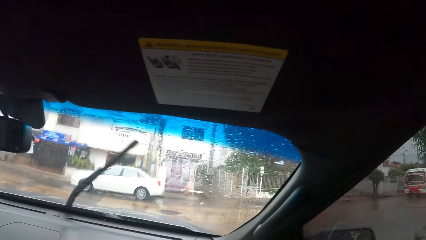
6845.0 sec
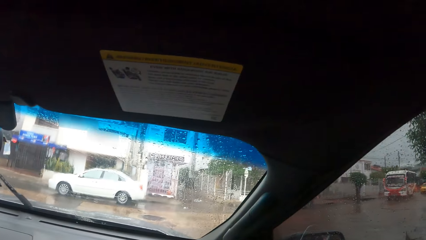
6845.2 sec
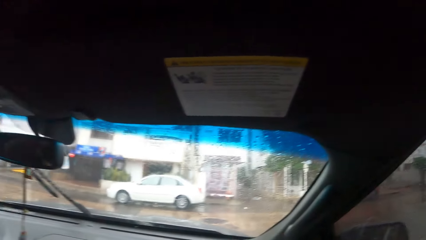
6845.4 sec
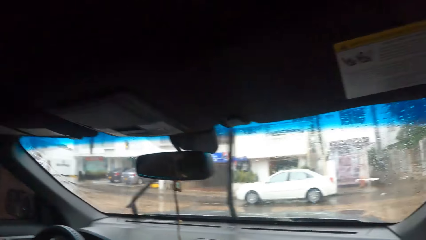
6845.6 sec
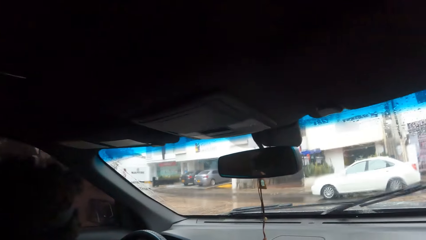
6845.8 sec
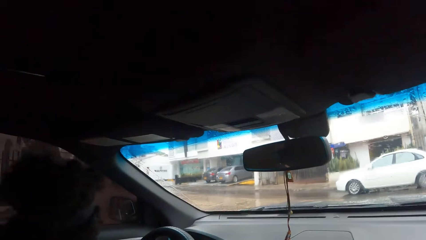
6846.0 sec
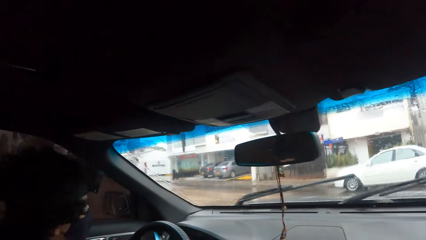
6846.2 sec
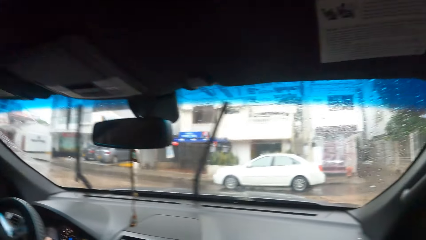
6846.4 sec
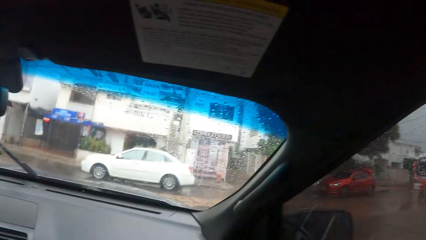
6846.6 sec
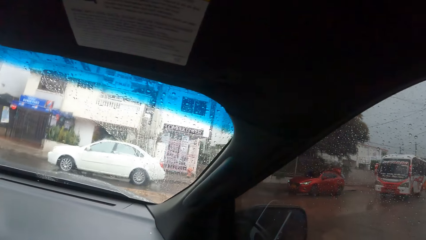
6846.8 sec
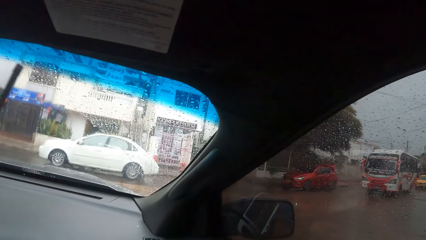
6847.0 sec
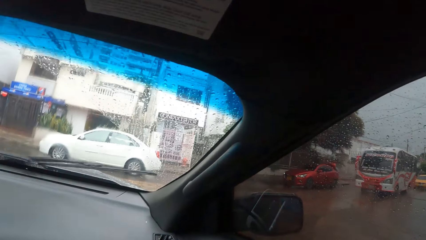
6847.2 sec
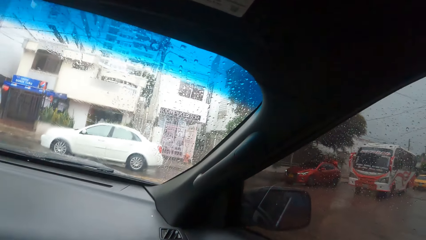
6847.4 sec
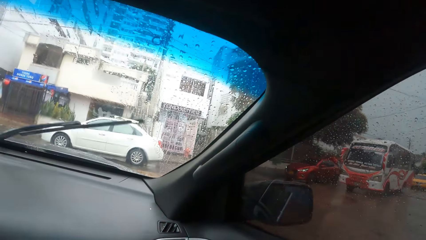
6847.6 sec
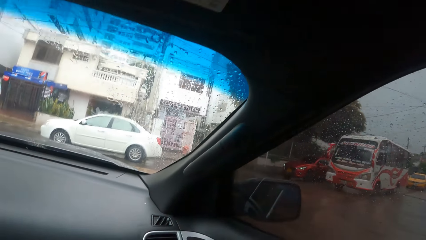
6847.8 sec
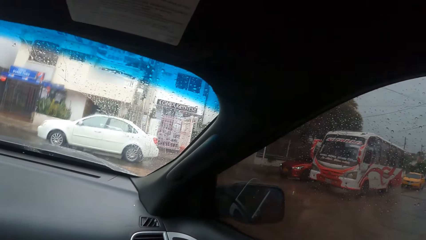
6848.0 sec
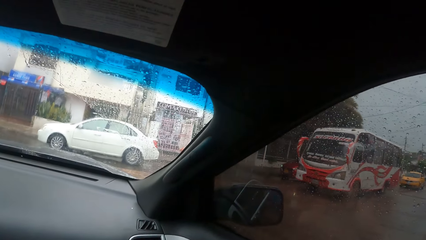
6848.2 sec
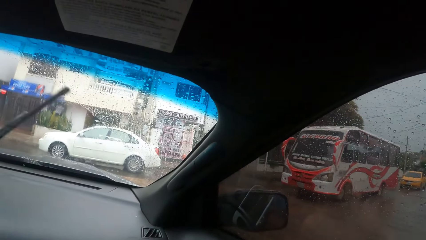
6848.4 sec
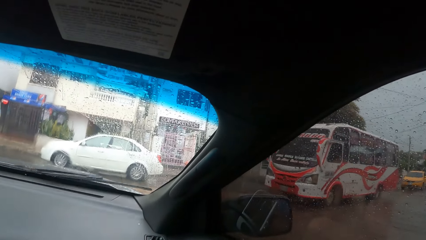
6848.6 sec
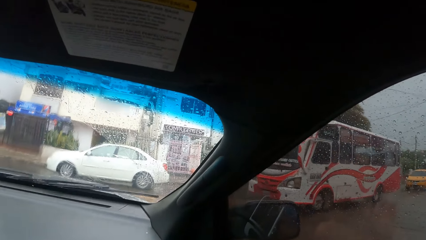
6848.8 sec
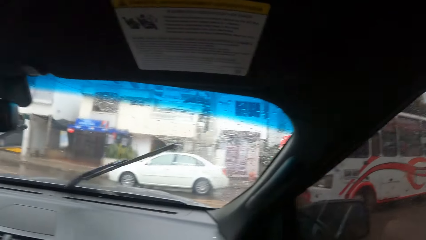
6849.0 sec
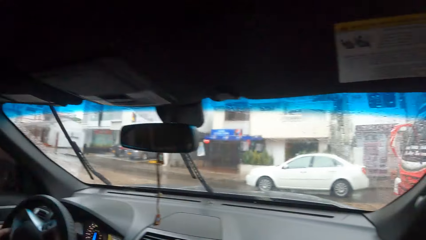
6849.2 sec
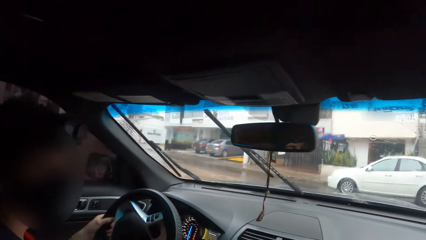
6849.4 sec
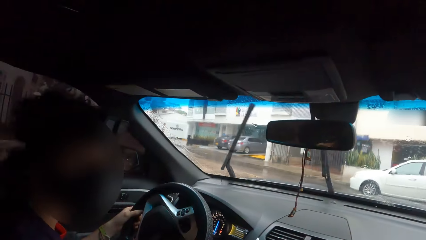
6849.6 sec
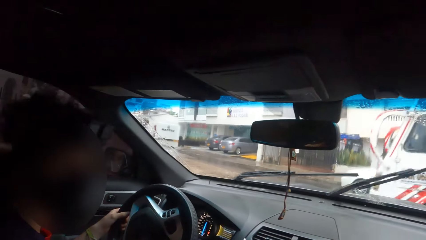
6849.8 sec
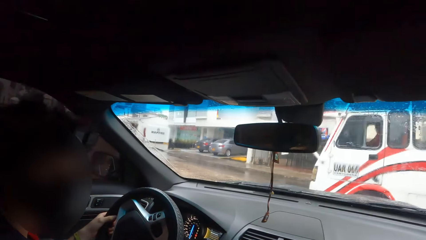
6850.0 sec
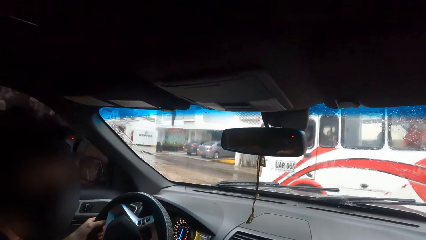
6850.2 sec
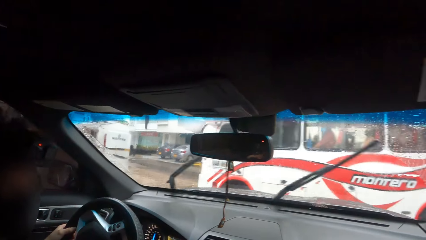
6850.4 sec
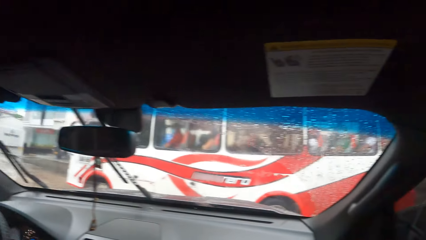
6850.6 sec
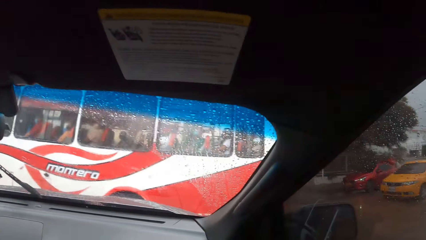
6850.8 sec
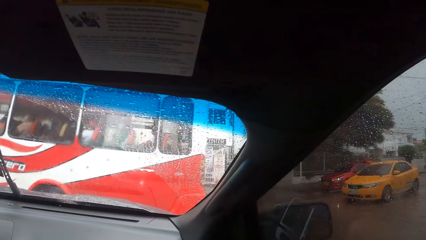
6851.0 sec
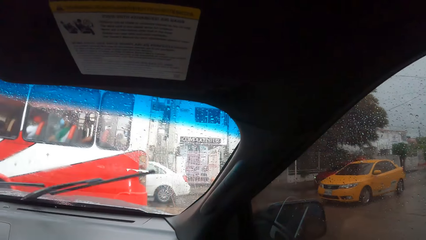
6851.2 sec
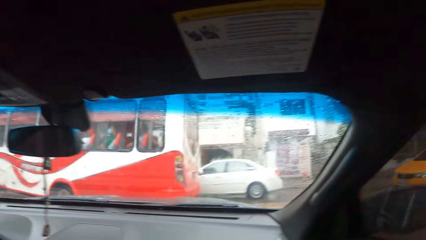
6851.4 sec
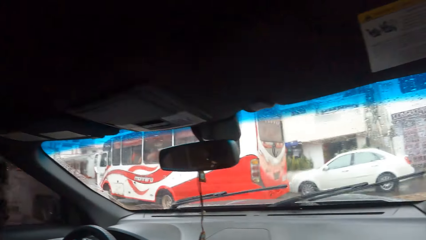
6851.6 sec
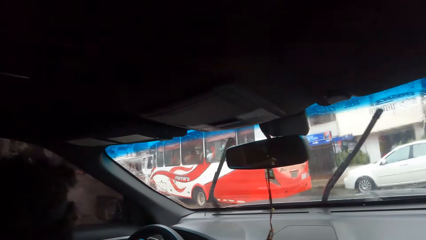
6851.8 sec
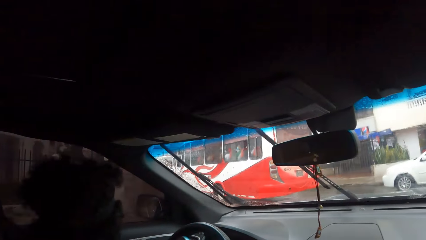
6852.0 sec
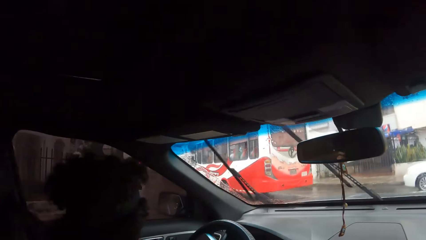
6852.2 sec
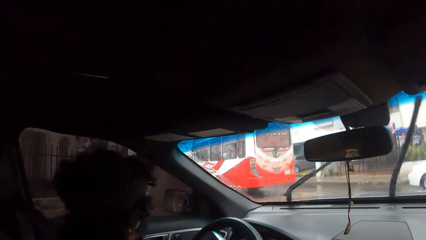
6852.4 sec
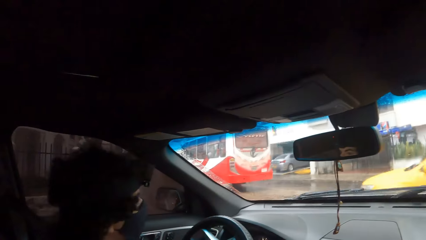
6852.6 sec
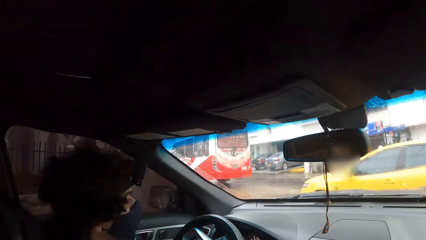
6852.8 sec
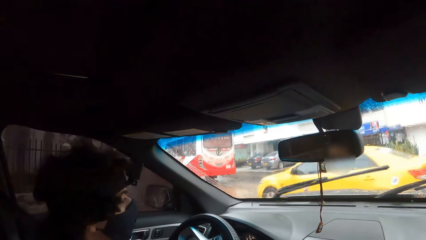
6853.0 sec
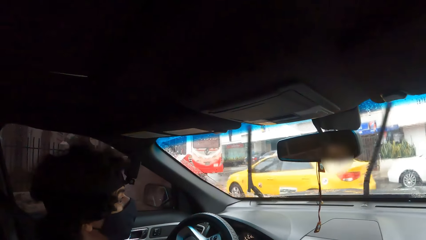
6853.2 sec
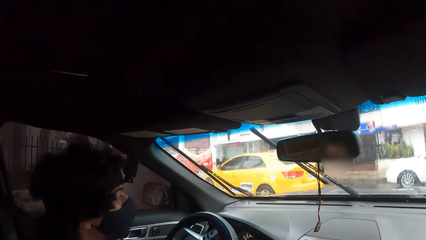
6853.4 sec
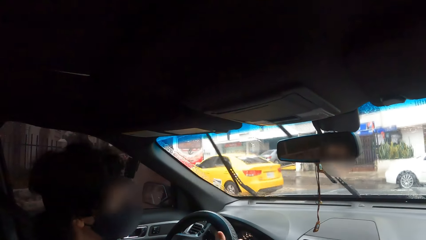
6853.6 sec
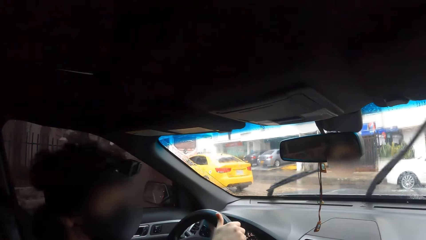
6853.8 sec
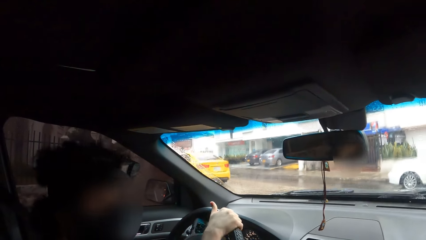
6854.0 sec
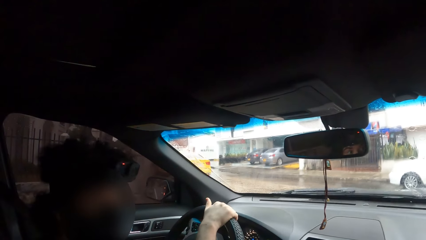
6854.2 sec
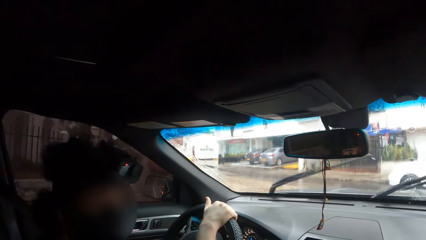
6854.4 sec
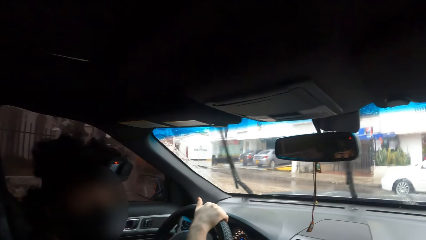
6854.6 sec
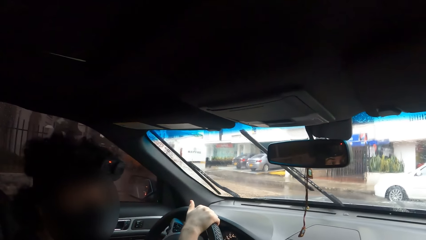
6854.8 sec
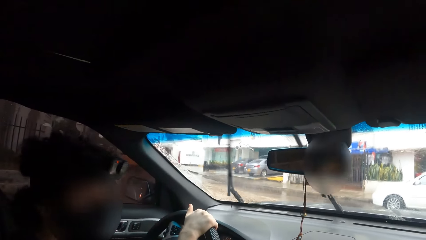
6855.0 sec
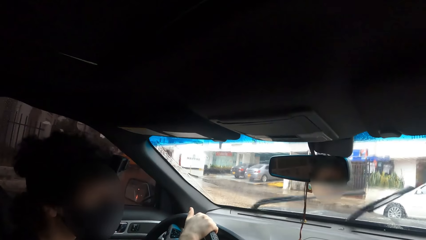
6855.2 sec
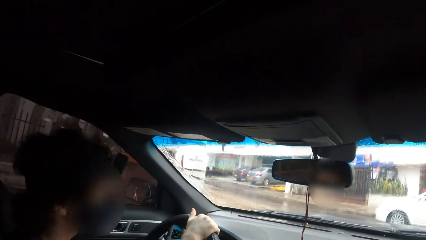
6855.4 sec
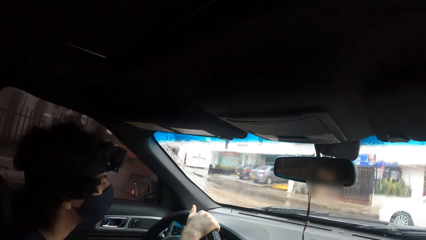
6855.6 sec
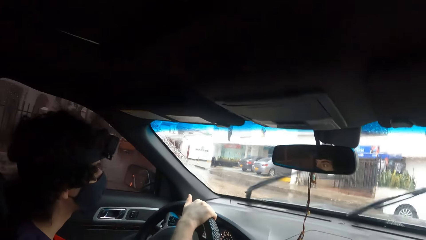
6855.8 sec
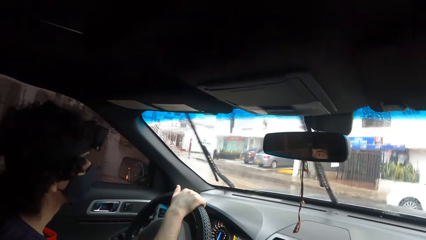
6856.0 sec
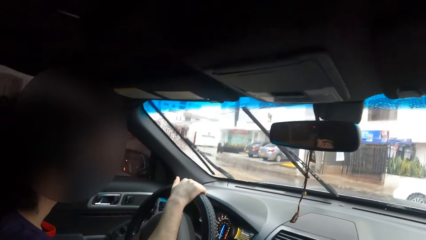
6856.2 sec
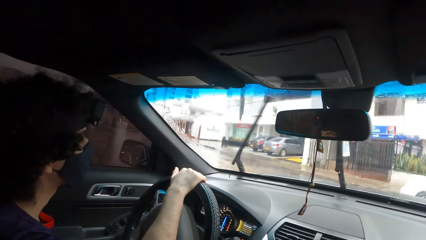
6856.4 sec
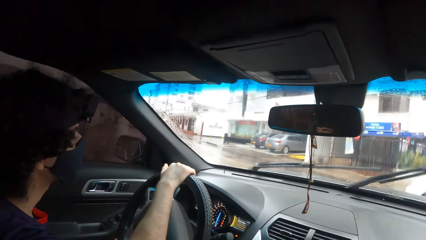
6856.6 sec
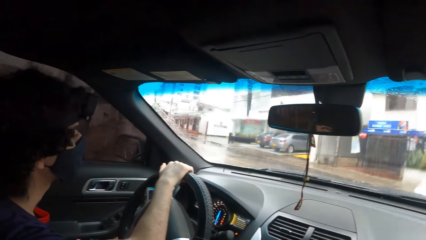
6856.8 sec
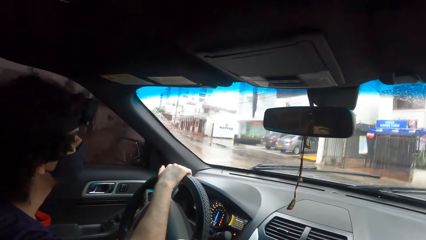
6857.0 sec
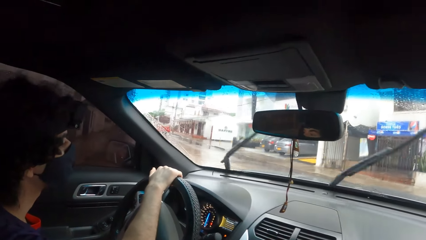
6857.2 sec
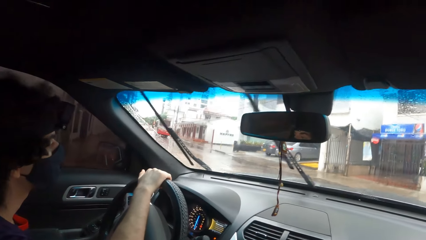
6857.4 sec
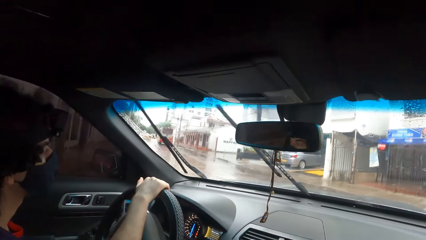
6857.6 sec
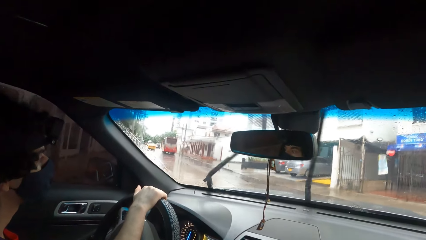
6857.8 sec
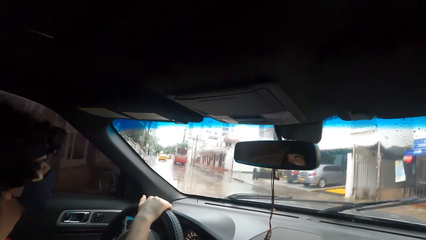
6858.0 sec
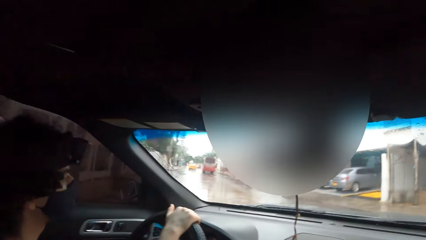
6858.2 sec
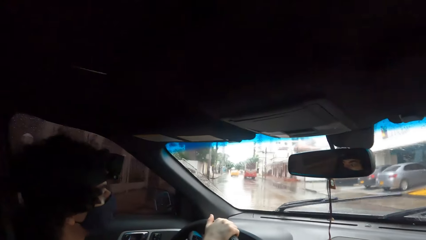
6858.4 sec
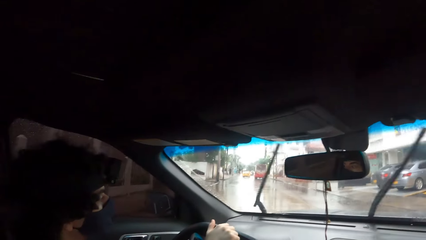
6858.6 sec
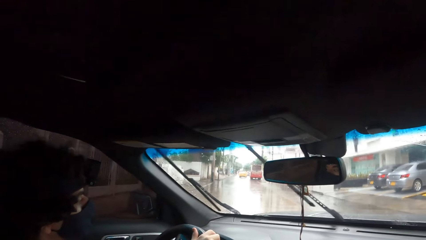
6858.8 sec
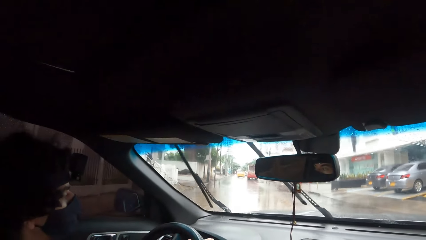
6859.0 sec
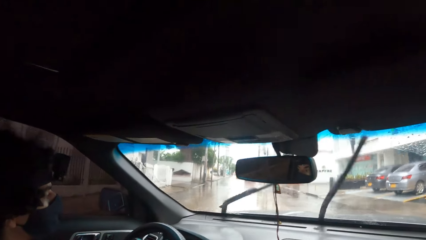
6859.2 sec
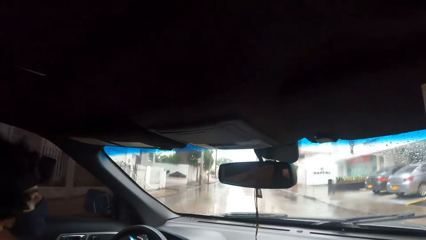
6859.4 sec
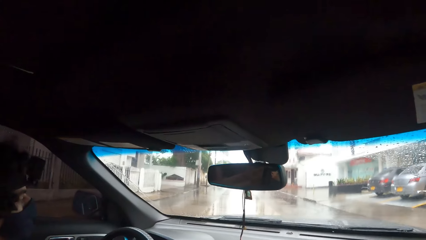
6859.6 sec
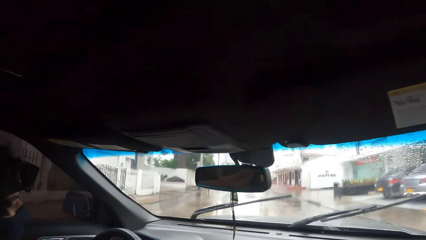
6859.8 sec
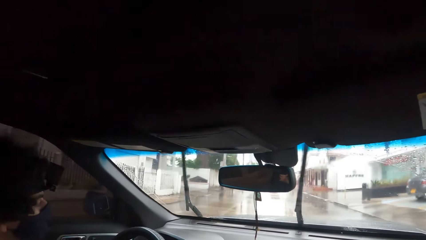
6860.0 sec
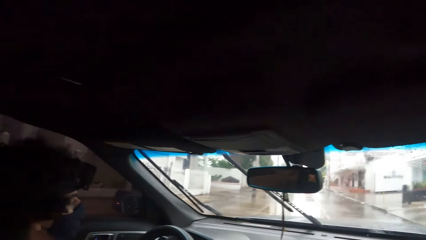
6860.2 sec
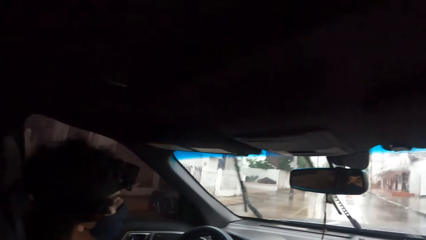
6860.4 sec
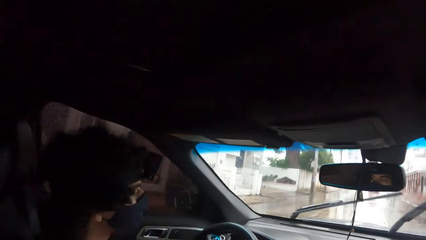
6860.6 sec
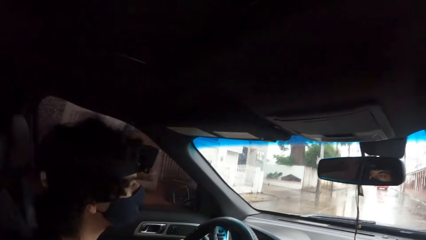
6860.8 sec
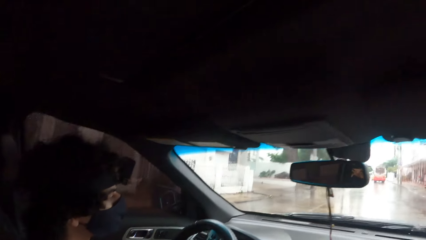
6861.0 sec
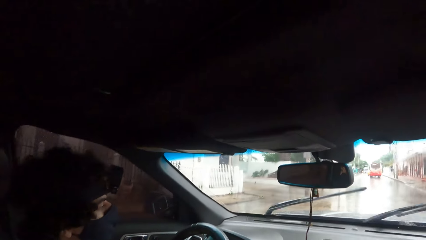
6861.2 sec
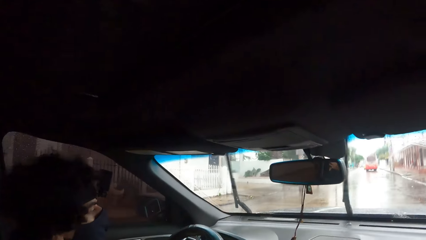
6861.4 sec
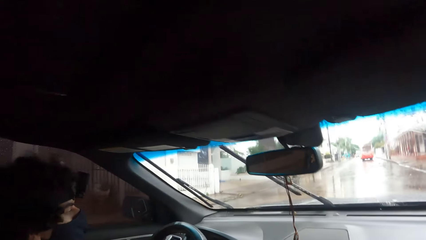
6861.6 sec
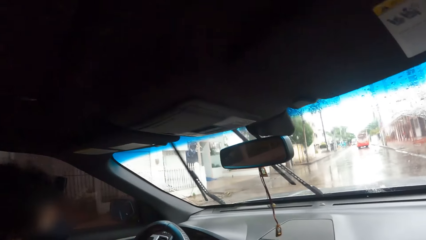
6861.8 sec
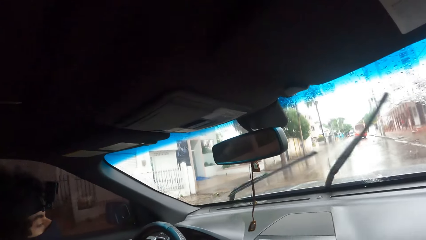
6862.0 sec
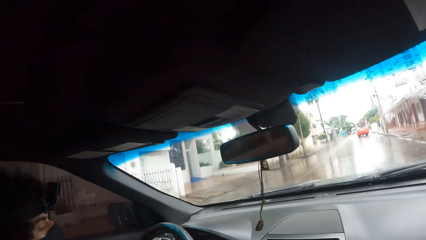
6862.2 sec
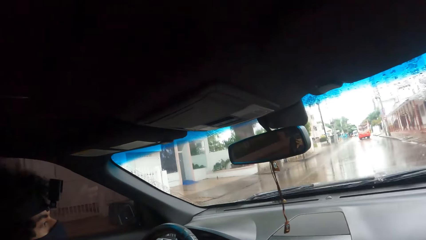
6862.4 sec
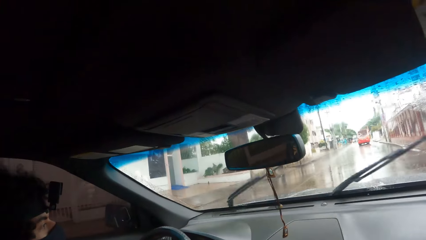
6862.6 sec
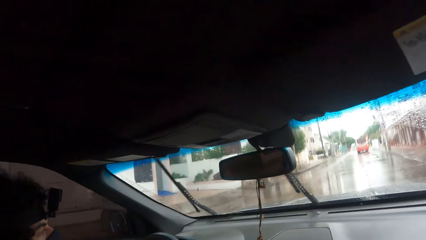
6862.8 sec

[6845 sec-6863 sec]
The camera wearer looks around. They look around again. They interact with a person. They look around. They look at the car. They interact with the person. They look around. They look around again. They interact with the person. The person drives the car on the road. The camera wearer looks around. They interact with the person.
